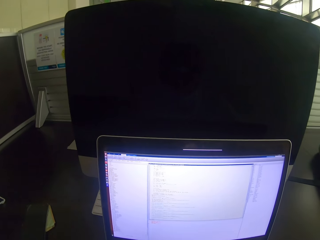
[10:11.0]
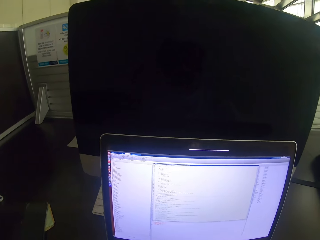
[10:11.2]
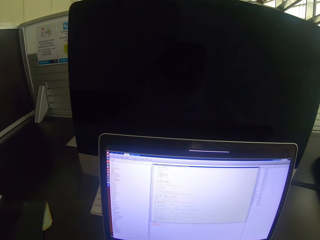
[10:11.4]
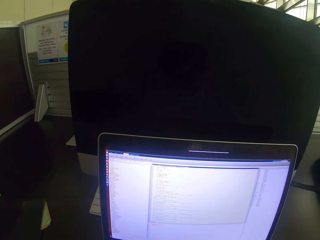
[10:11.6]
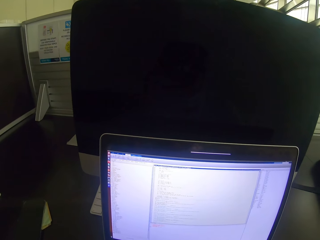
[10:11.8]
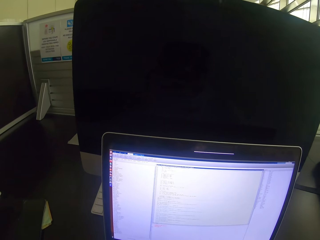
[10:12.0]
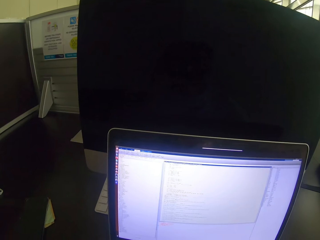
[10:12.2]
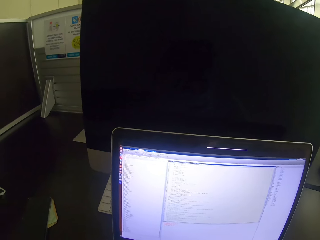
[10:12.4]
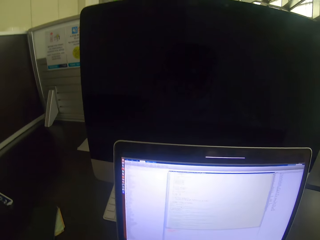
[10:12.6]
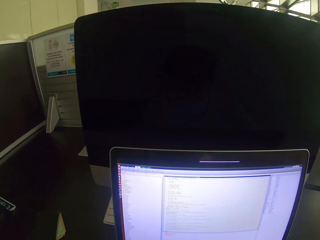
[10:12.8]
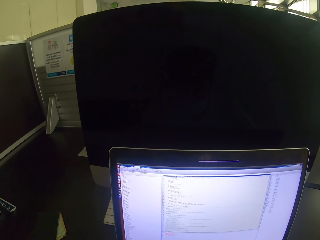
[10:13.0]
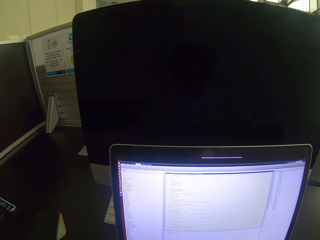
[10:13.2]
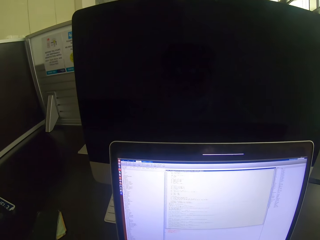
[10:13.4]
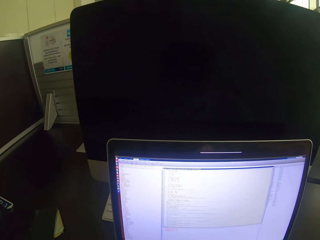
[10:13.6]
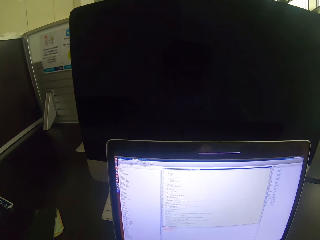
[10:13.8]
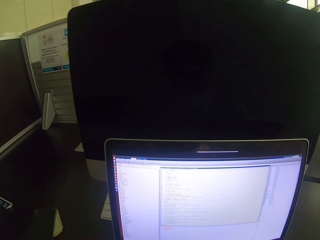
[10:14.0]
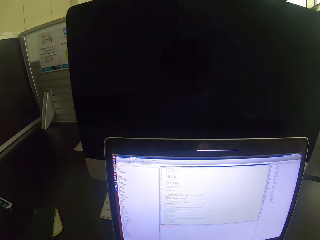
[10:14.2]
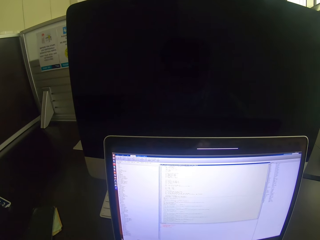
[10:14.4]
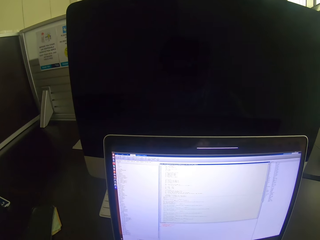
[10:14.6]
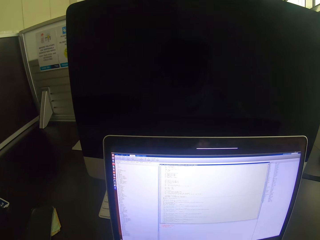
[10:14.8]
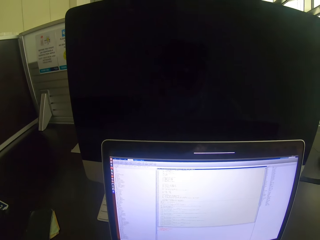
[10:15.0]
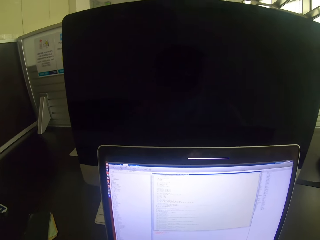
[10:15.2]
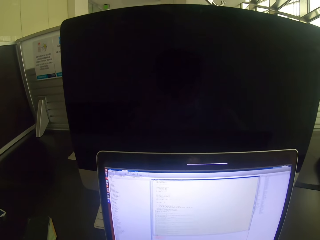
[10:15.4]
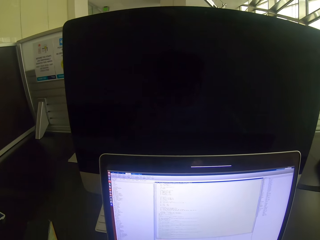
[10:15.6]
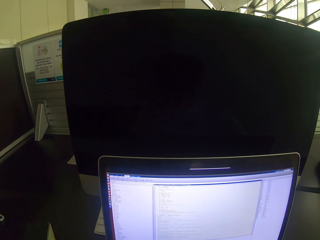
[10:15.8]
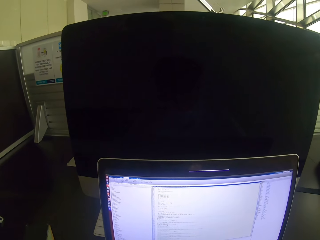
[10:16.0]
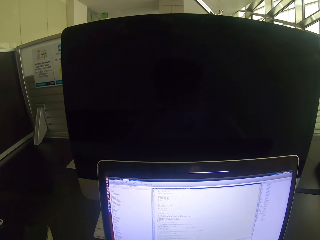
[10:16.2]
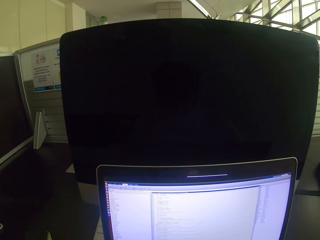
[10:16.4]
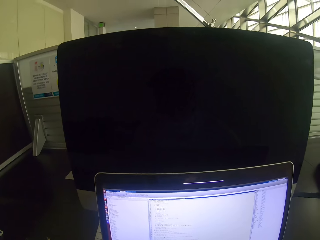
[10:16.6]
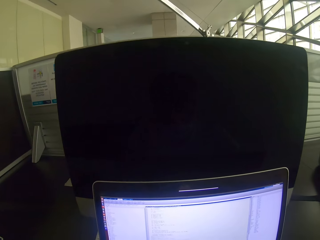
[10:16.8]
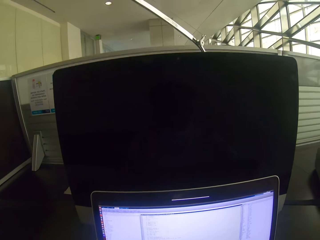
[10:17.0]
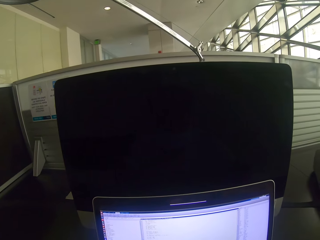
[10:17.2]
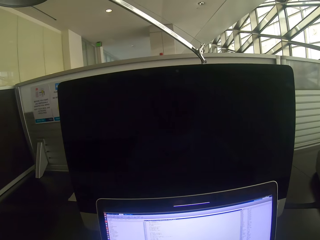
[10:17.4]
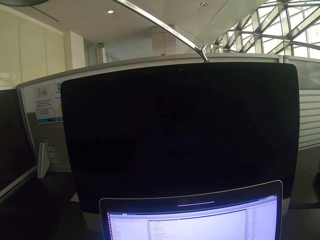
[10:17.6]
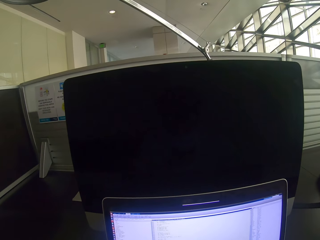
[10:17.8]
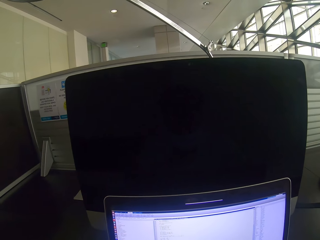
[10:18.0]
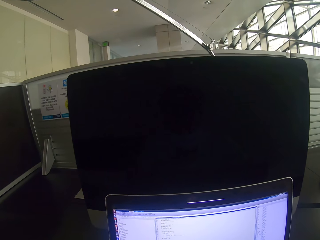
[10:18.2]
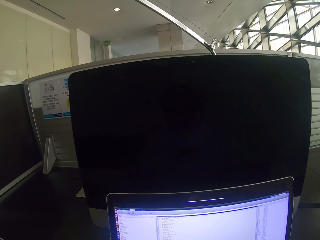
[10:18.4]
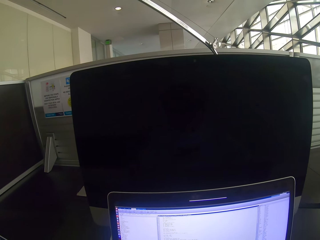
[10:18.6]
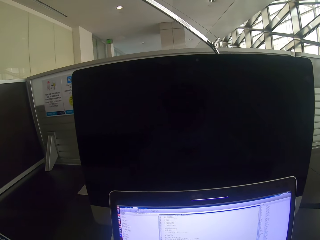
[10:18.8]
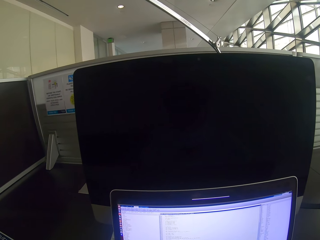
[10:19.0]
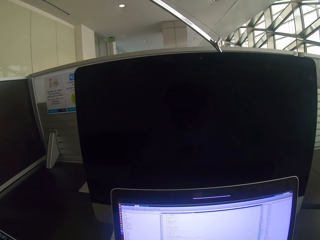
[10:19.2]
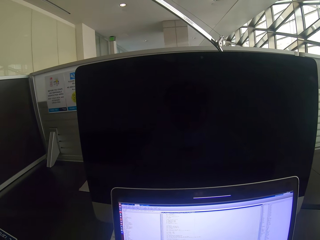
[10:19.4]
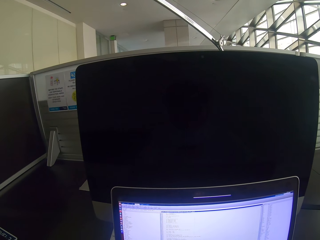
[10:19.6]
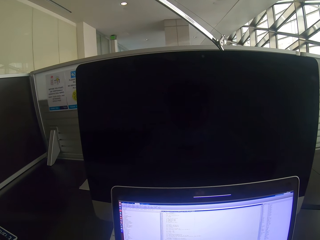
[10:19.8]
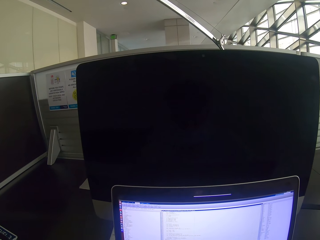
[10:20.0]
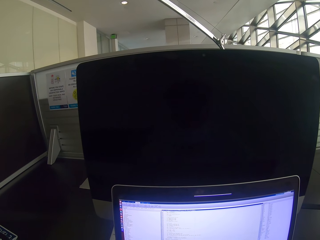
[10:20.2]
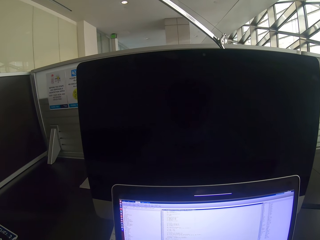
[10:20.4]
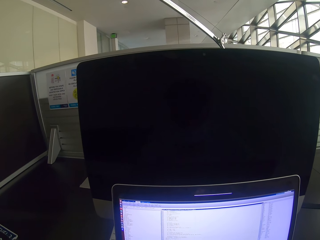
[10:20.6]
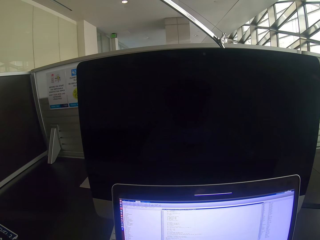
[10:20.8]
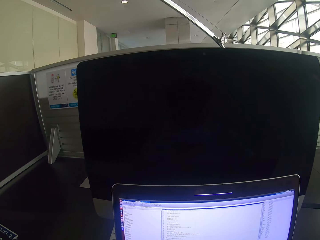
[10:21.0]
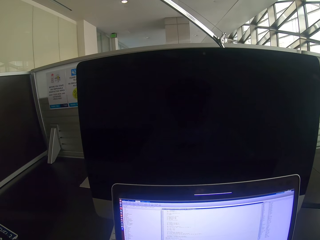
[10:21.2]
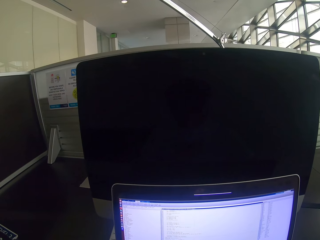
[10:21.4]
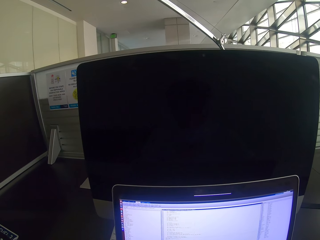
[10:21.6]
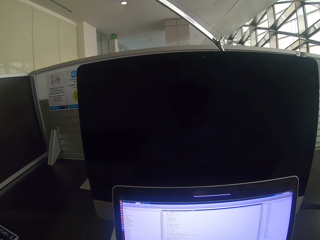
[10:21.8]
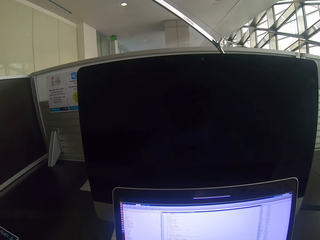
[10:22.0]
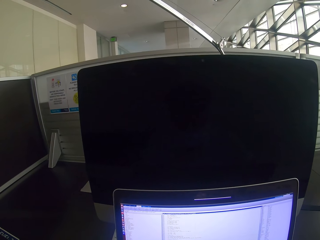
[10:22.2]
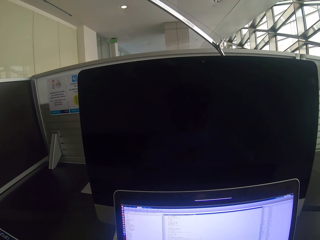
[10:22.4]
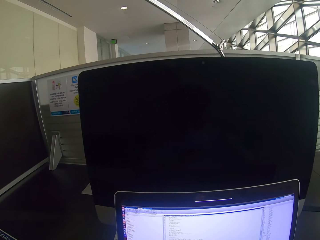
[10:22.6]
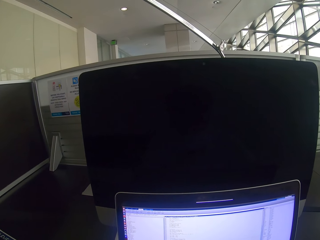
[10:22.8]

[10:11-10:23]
The camera wearer lifts a hand. They look at the laptop.

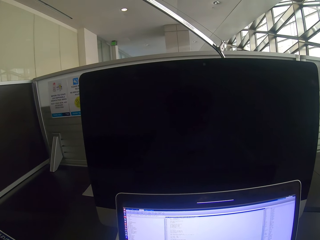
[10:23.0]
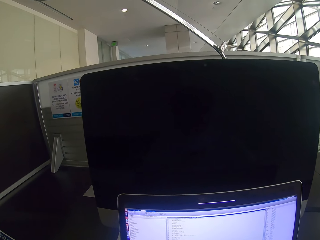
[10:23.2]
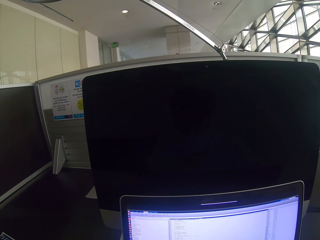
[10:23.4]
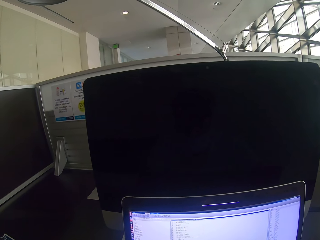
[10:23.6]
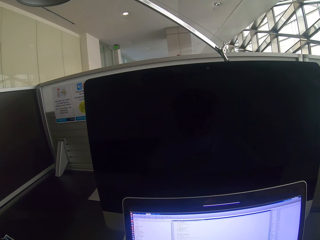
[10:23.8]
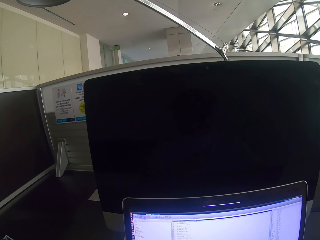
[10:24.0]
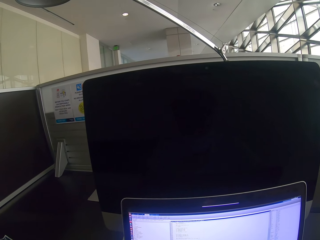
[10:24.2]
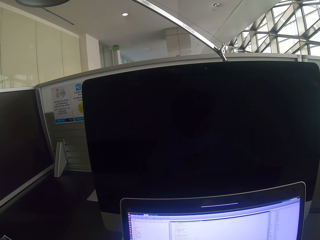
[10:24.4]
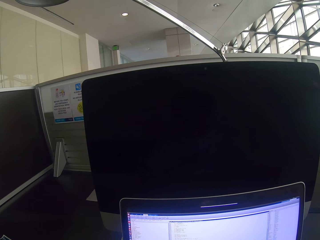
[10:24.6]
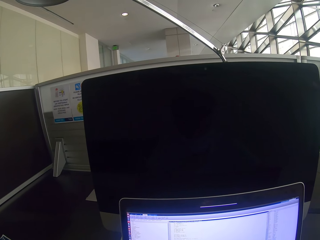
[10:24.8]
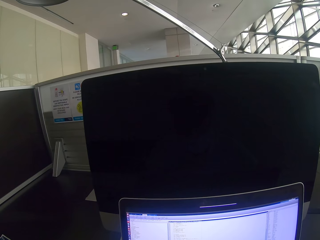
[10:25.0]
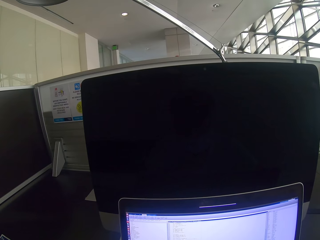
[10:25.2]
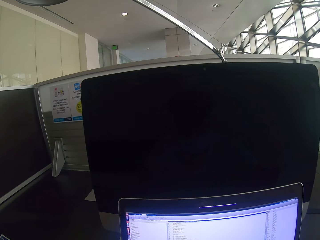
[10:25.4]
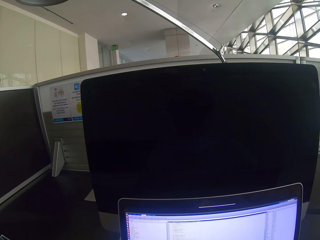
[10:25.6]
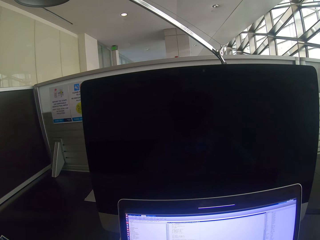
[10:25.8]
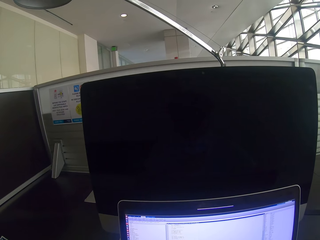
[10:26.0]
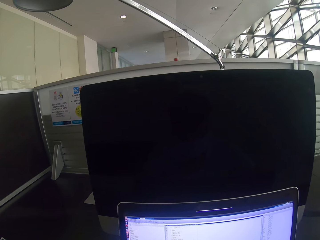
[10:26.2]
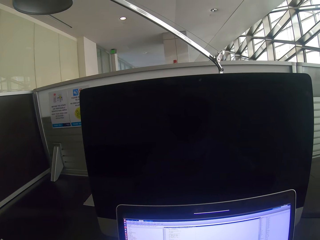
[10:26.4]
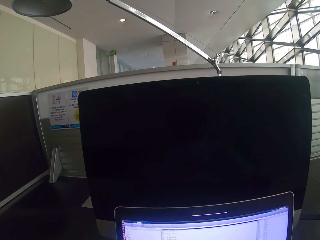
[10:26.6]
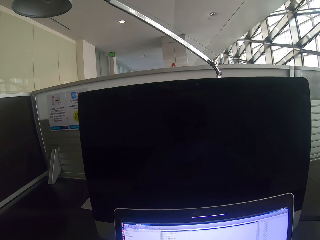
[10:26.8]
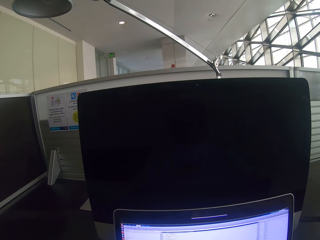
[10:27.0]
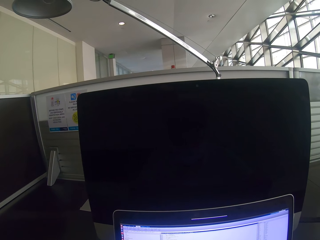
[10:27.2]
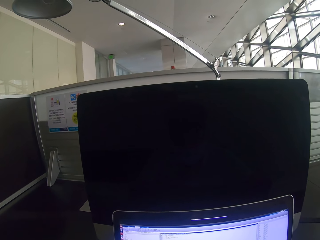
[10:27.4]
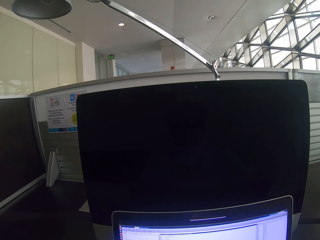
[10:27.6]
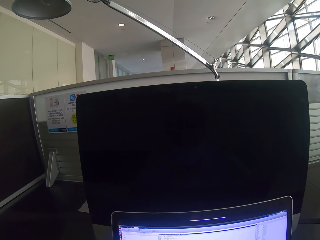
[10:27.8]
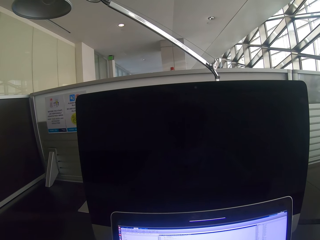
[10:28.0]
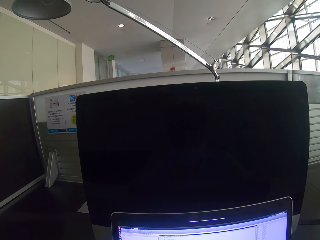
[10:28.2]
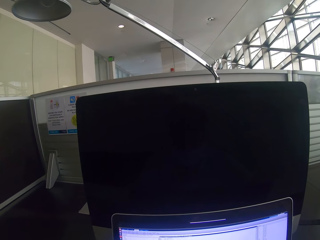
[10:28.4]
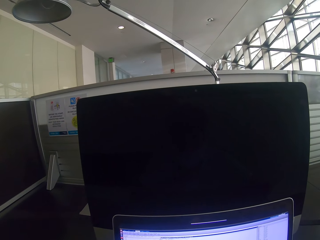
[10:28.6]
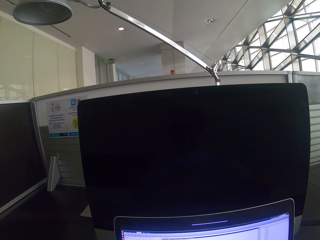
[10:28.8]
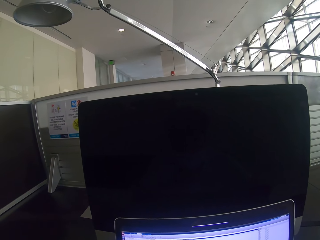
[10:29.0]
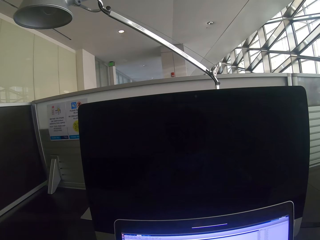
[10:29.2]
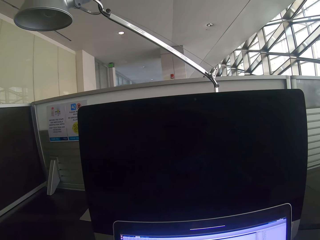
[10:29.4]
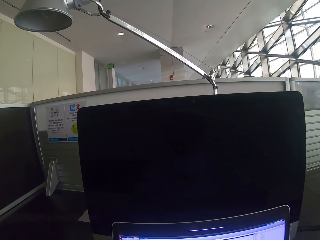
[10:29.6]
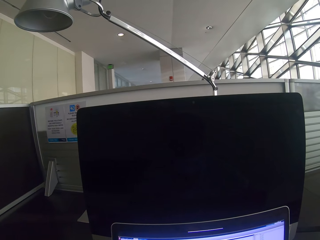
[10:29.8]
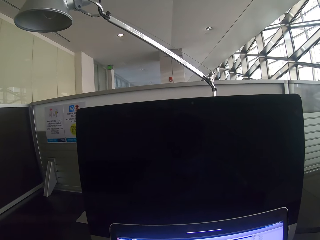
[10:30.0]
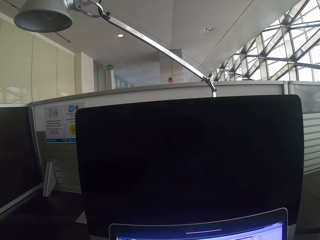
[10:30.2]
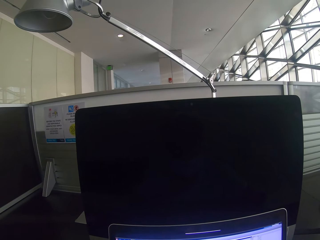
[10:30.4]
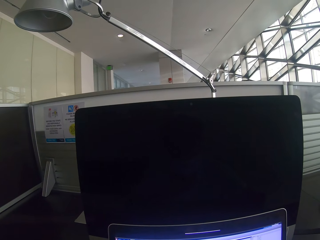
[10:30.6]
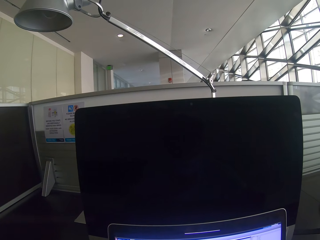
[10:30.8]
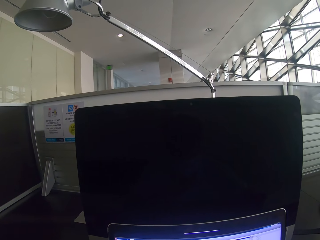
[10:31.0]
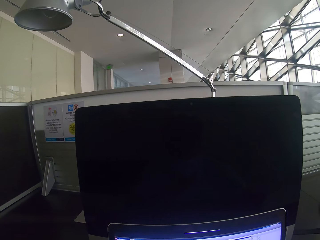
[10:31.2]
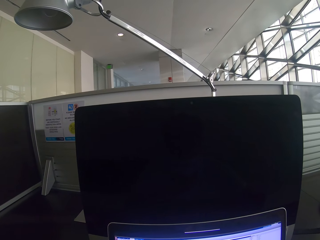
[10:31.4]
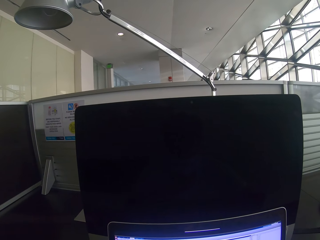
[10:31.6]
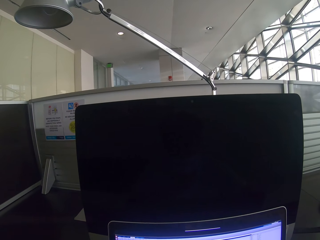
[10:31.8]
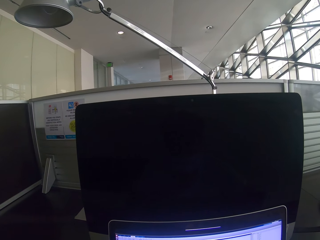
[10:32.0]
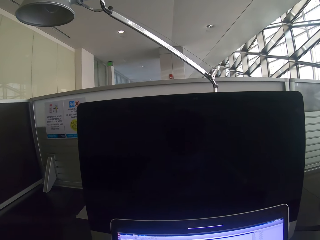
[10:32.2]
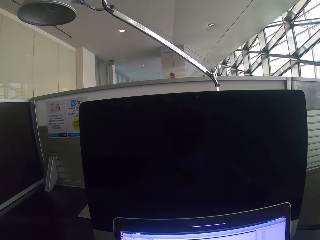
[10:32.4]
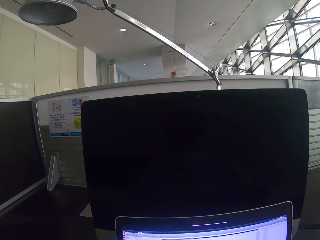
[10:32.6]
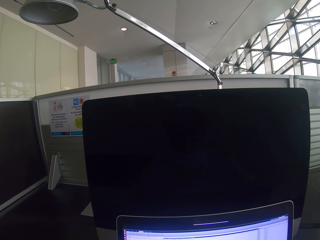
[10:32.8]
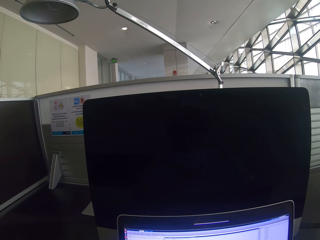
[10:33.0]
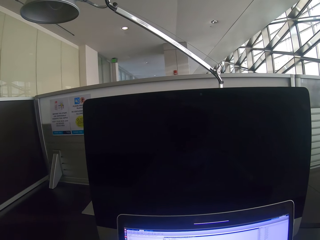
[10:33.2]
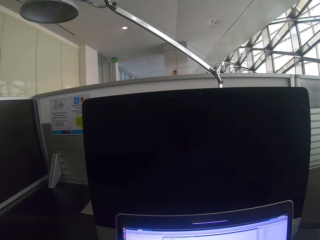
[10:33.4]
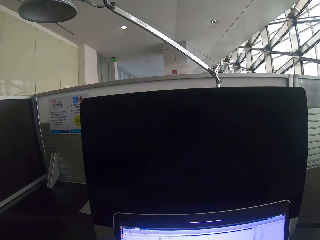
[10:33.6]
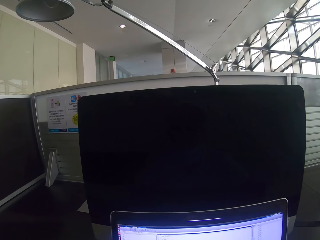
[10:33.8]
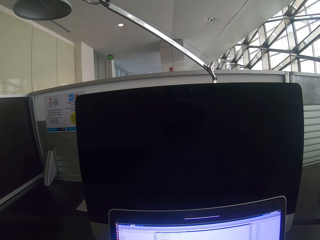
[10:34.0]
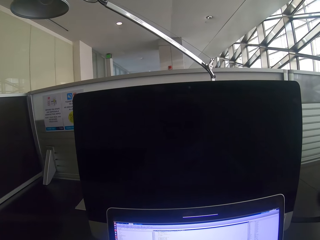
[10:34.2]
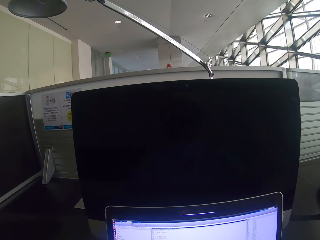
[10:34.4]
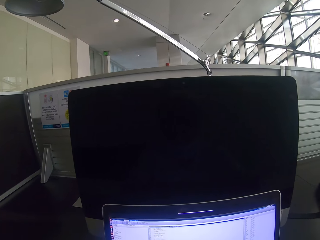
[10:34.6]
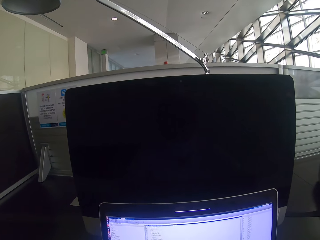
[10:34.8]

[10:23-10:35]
The camera wearer stares at the laptop. They look at the computer behind the laptop. They look around.
